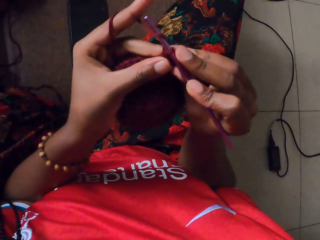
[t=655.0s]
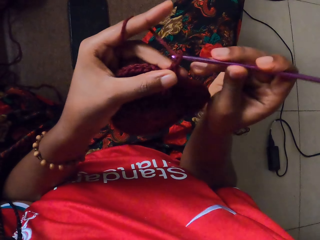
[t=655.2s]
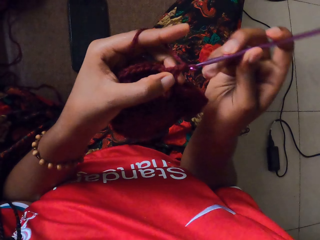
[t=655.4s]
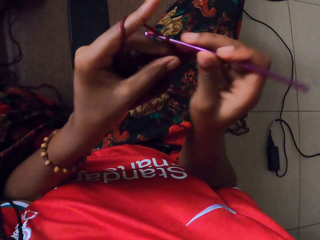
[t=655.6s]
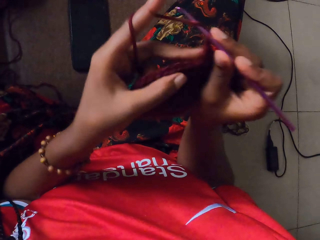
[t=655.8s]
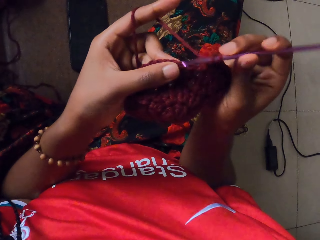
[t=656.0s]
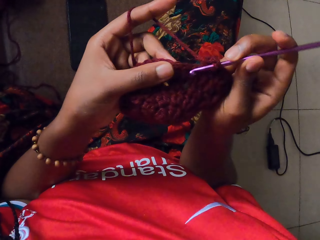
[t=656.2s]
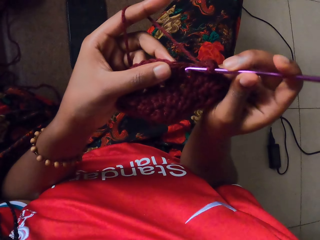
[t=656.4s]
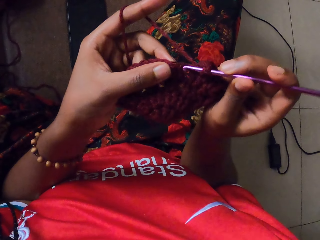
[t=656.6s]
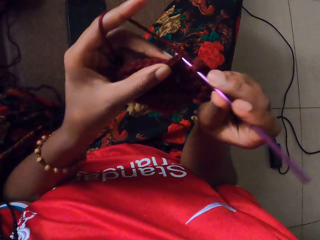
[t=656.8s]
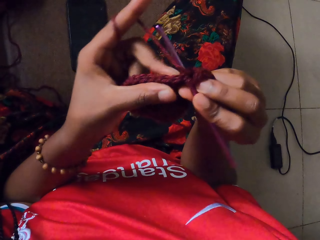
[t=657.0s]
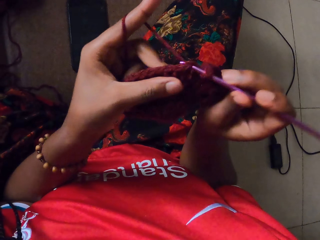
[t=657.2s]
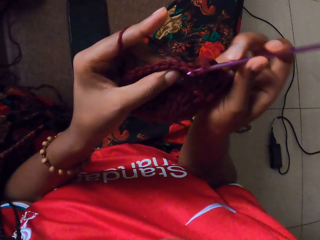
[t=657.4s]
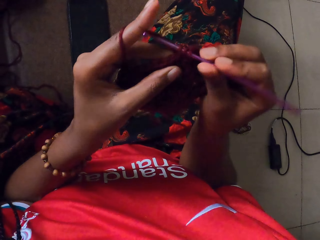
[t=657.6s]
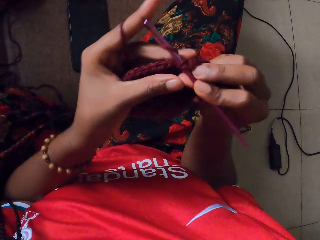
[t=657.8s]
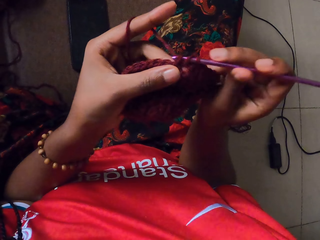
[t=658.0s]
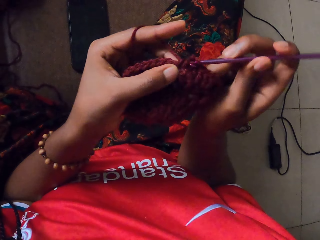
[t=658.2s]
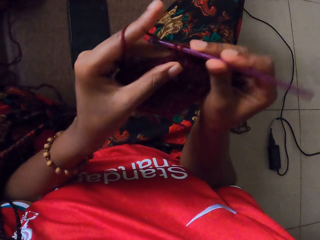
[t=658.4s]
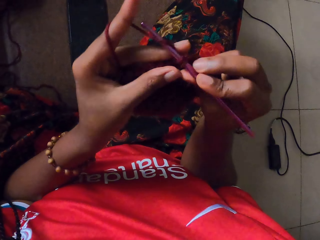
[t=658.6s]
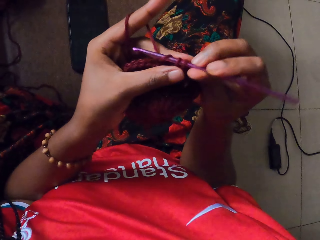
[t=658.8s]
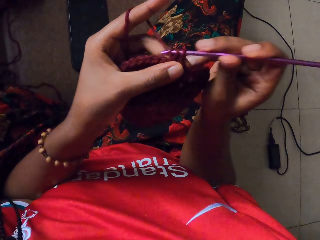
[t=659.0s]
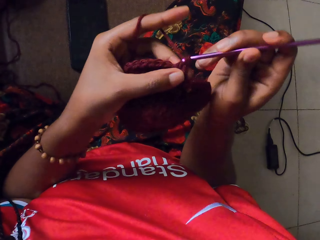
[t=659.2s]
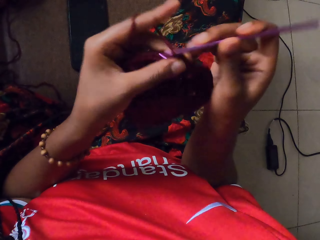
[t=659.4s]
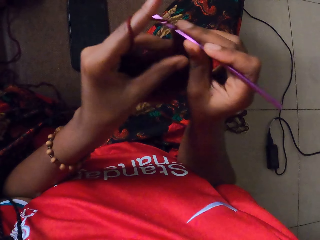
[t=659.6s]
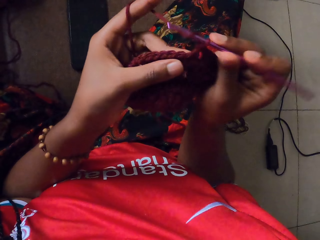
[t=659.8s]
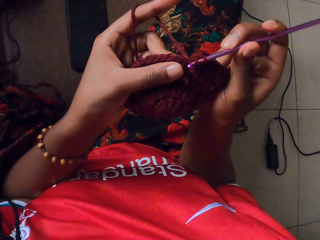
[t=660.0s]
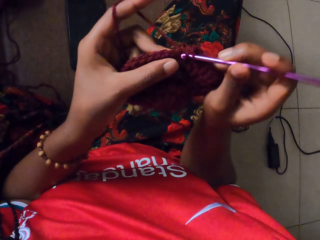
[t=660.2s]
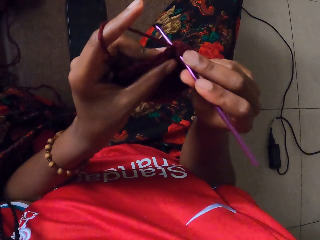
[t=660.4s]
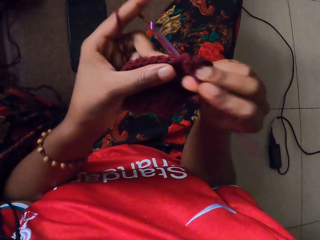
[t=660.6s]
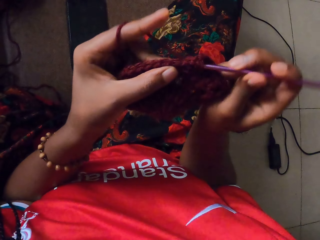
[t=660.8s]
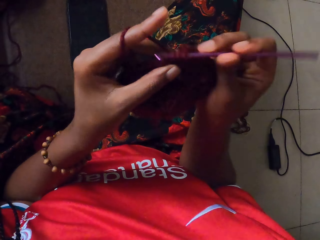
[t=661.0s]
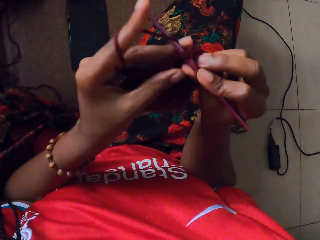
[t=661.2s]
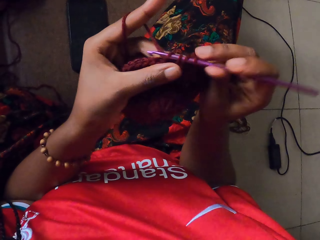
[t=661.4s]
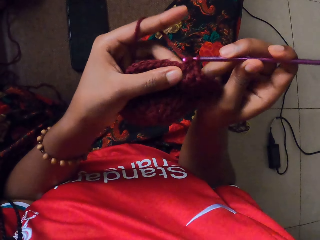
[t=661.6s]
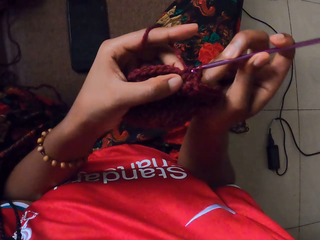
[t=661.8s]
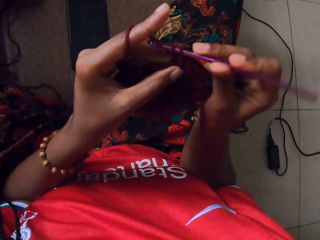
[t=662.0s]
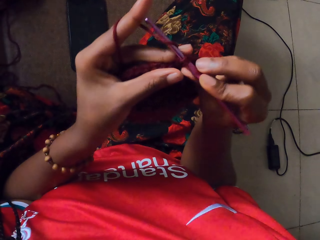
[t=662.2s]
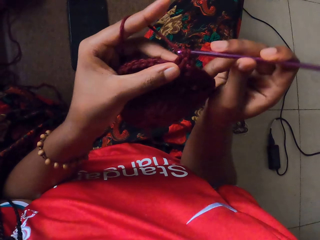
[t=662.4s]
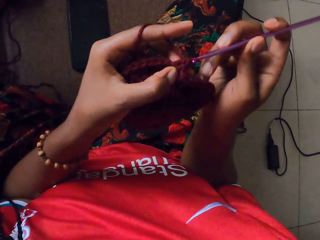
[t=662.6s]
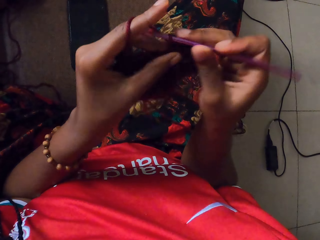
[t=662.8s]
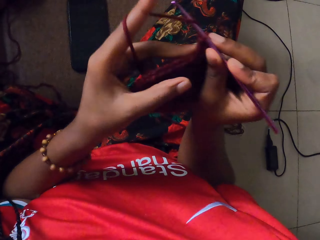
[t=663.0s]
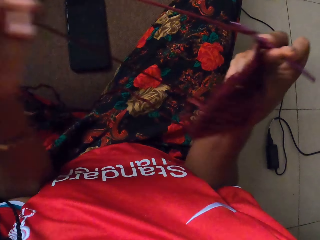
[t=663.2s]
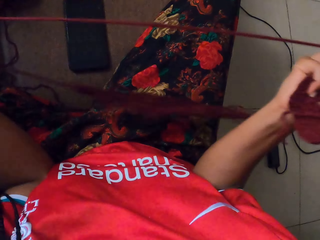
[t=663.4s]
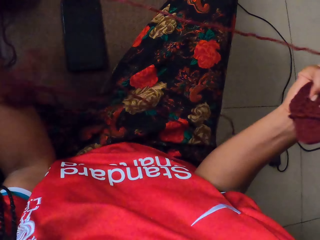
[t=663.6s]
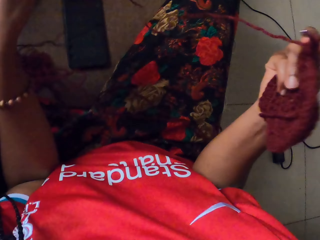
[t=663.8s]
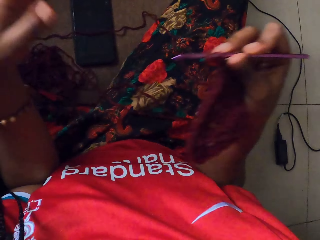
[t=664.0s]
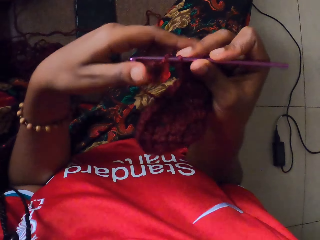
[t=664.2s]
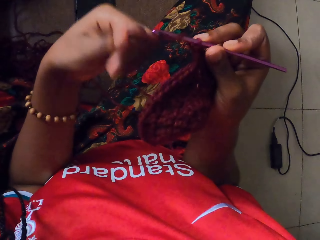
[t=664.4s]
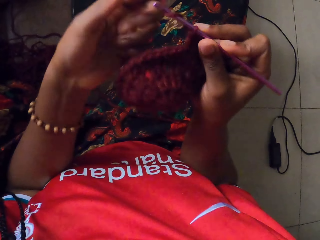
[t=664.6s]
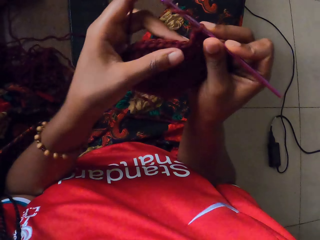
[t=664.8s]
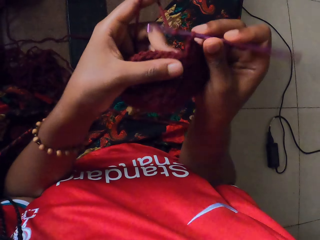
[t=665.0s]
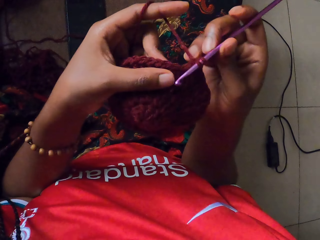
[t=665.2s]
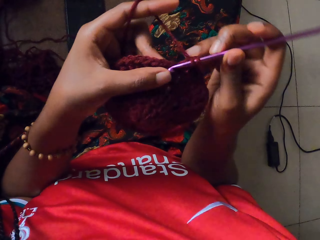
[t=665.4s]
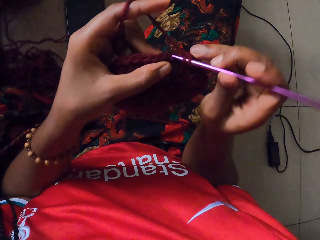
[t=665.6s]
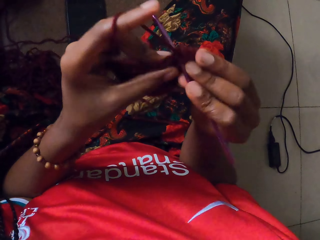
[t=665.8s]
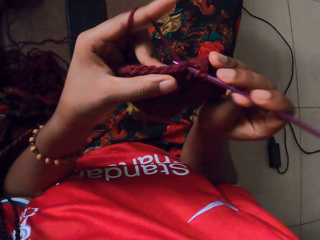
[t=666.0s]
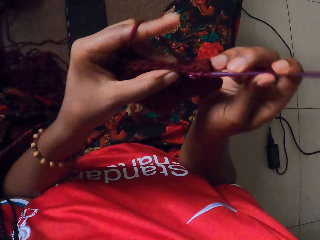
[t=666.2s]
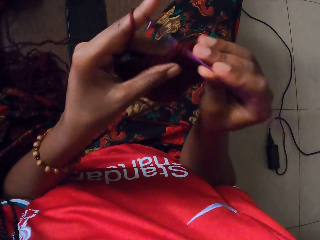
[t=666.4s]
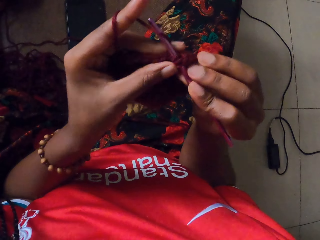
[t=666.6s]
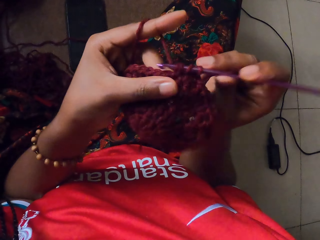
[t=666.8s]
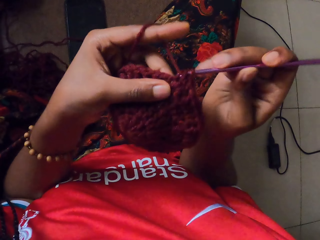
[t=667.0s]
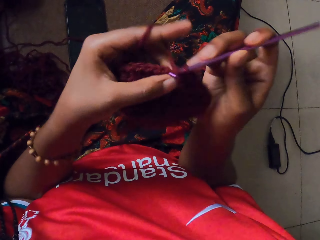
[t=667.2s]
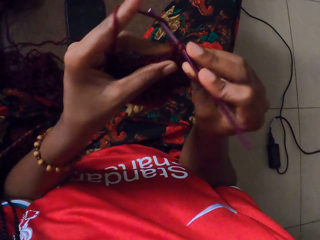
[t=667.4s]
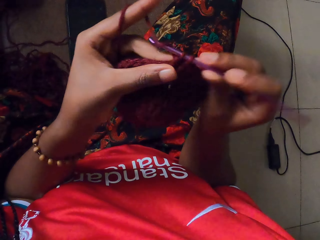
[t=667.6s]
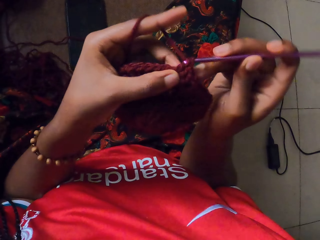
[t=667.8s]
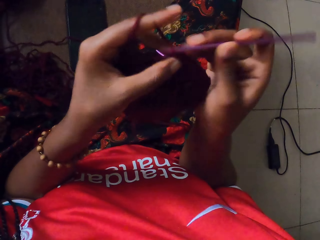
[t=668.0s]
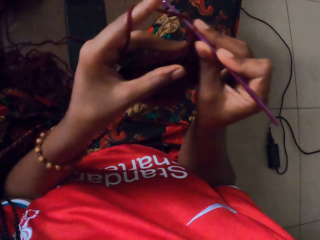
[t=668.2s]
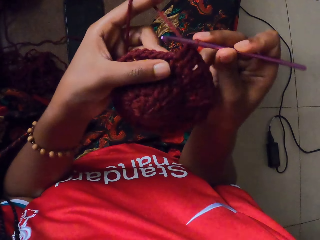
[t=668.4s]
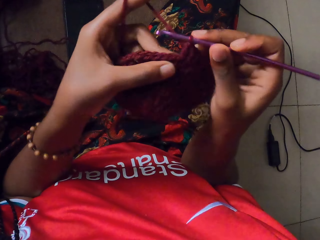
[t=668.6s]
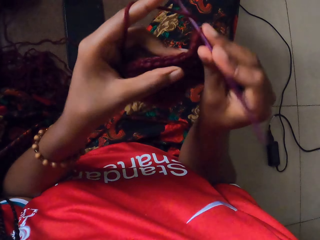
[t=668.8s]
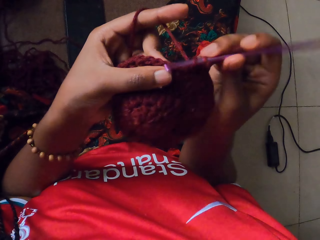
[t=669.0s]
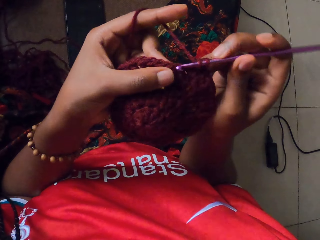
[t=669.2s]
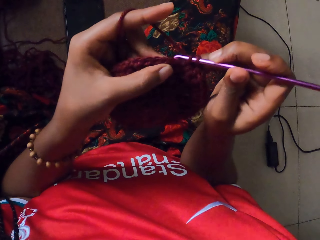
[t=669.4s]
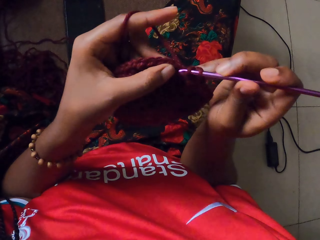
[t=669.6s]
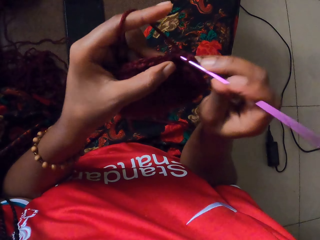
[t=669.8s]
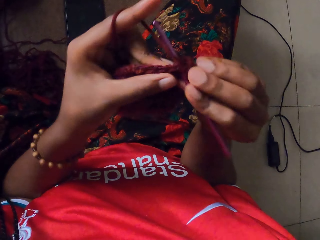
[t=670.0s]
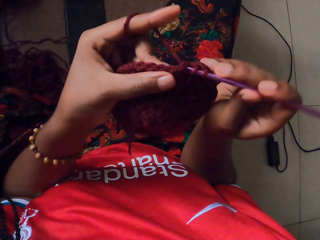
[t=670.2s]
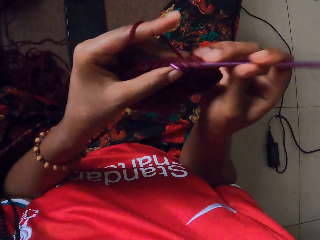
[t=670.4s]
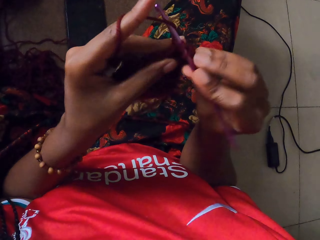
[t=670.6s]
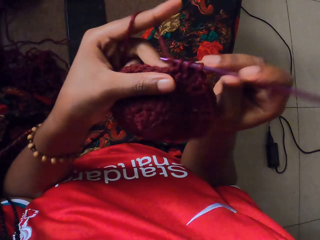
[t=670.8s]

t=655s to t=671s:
The camera wearer pulls the yarn with her left hand. She holds the knitted wool with her right hand. She holds the wool with her left hand. She holds the knitted wool with both hands. She knits the wool in her left hand with the hook in her right hand.

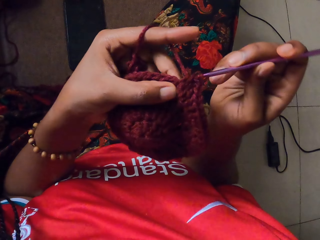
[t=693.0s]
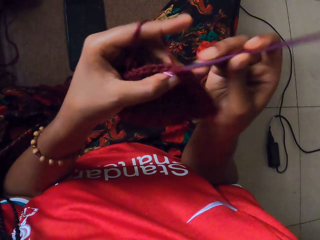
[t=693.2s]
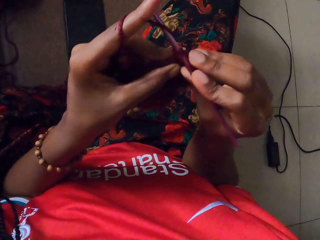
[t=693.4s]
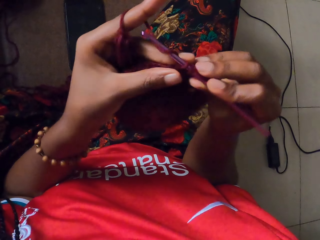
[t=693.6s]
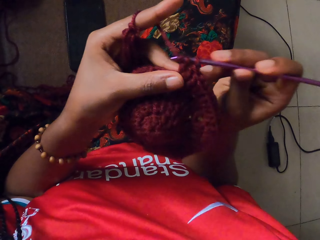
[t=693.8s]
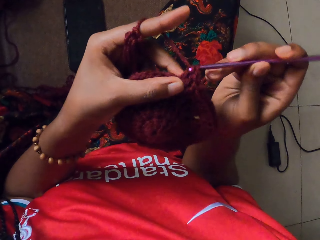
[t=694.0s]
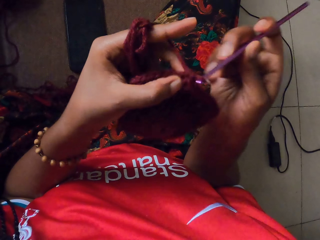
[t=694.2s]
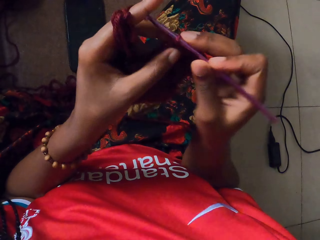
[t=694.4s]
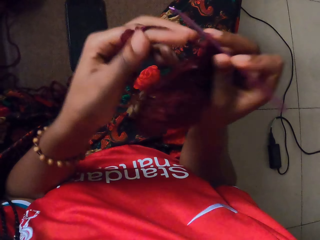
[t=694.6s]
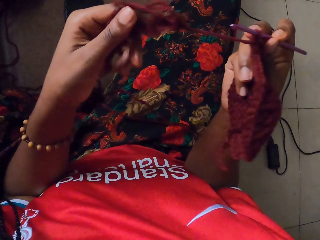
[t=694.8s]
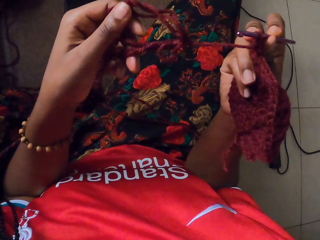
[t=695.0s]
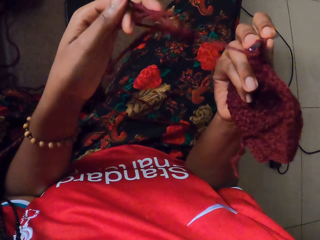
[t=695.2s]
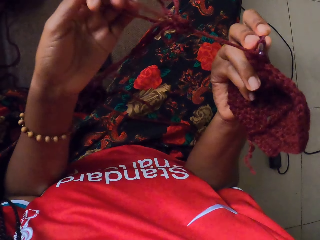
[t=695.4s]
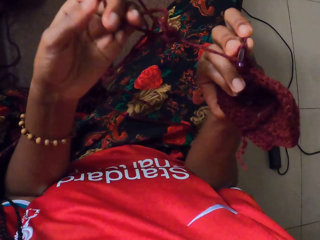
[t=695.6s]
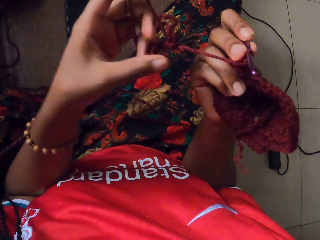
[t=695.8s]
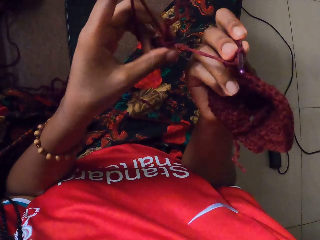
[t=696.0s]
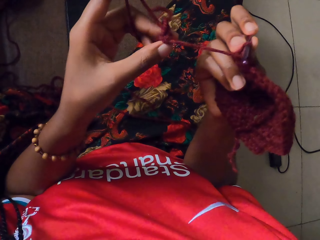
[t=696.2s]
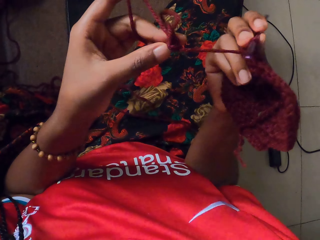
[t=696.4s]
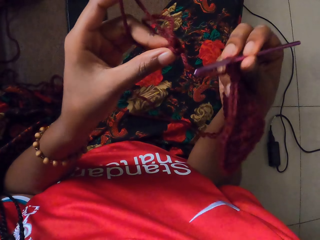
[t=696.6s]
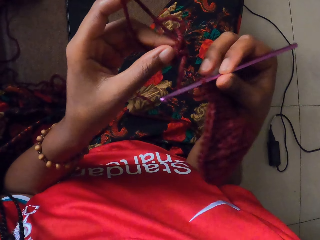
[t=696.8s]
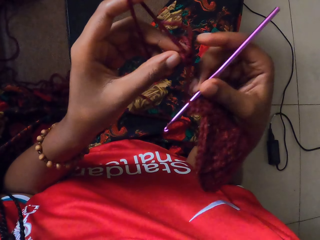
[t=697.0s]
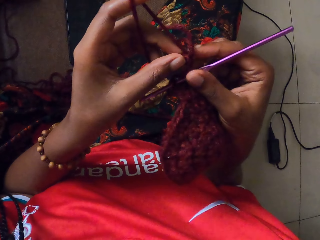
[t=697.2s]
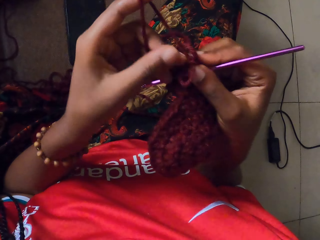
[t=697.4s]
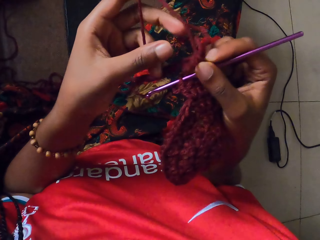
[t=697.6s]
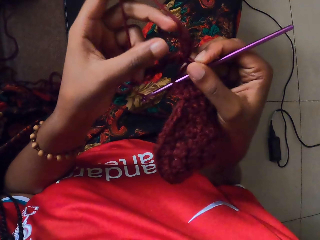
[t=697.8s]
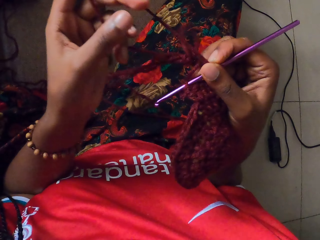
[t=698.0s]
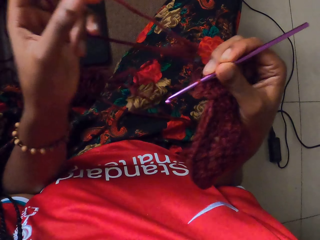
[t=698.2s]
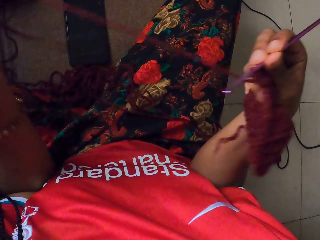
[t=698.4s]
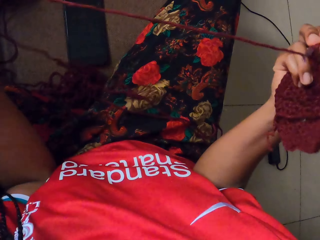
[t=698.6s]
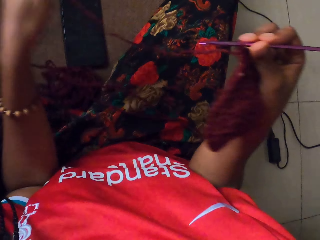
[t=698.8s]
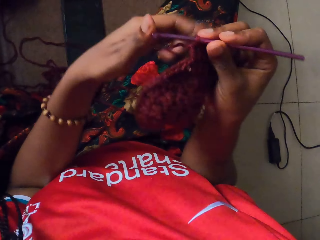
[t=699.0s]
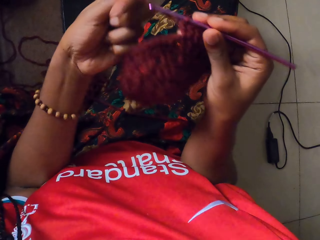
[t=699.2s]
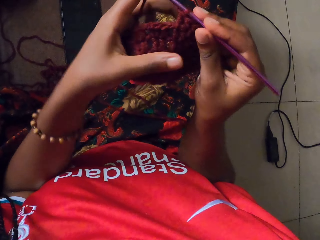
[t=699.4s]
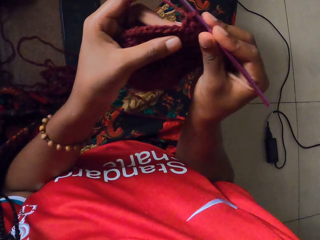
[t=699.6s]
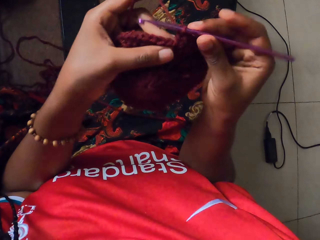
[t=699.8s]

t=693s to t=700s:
The camera wearer holds the knitted wool with her right hand. She untangles the wool with both hands. She holds the wool with her left hand. She holds the knitted wool with both hands.
